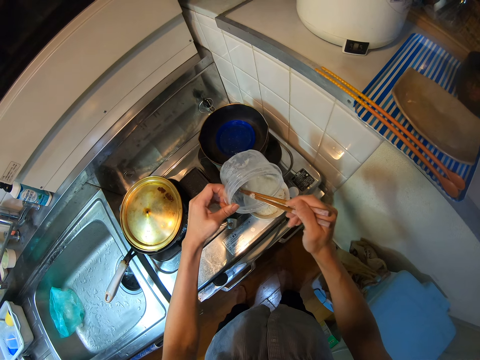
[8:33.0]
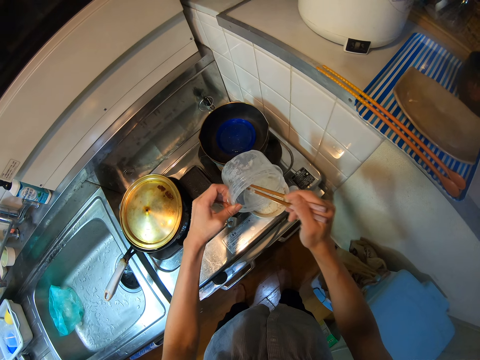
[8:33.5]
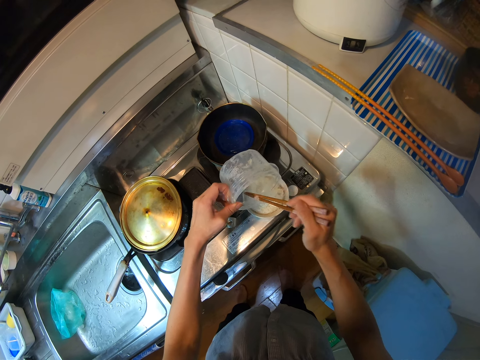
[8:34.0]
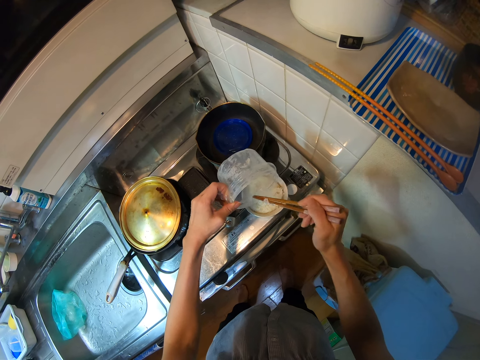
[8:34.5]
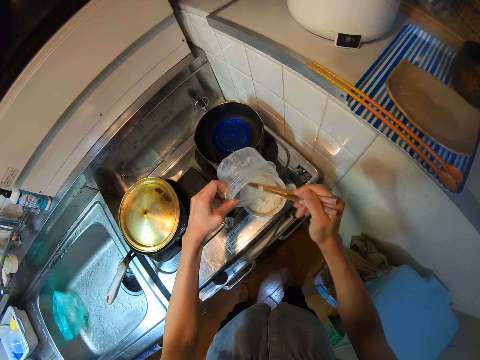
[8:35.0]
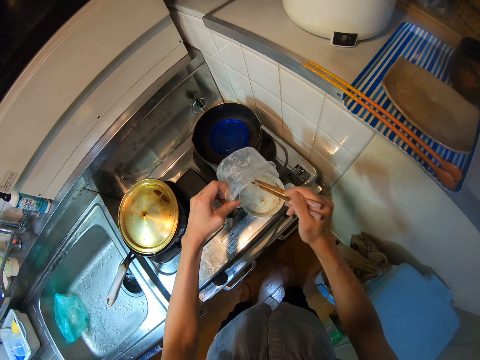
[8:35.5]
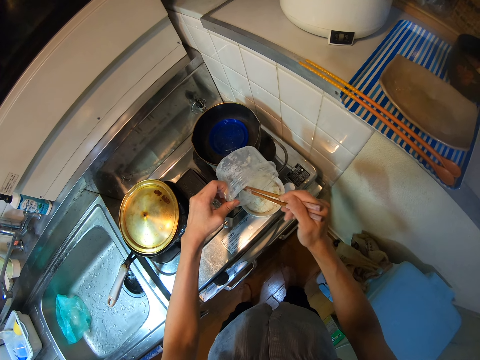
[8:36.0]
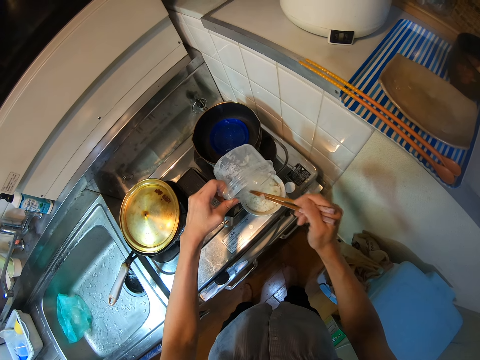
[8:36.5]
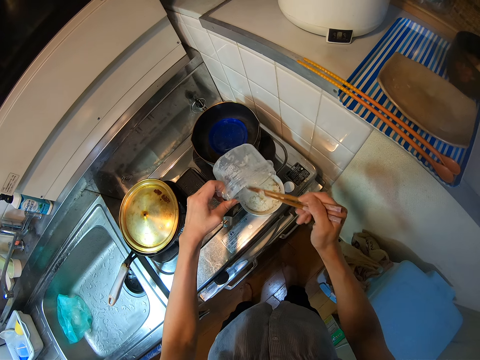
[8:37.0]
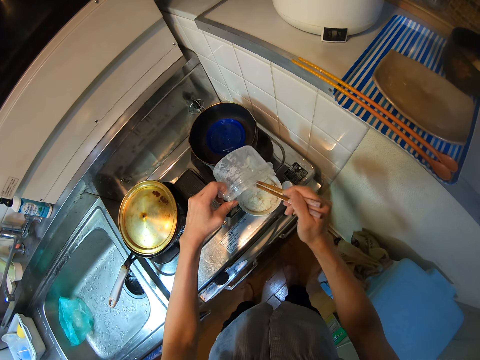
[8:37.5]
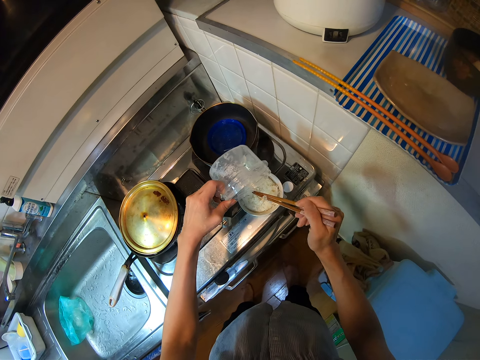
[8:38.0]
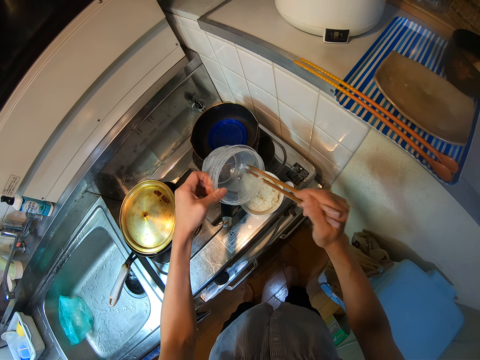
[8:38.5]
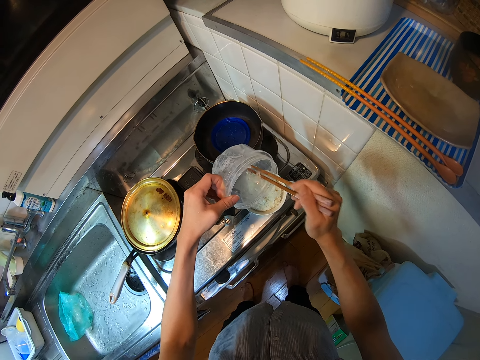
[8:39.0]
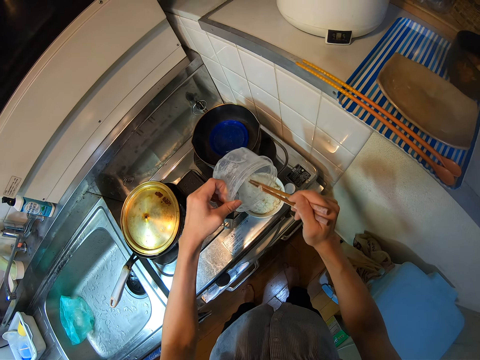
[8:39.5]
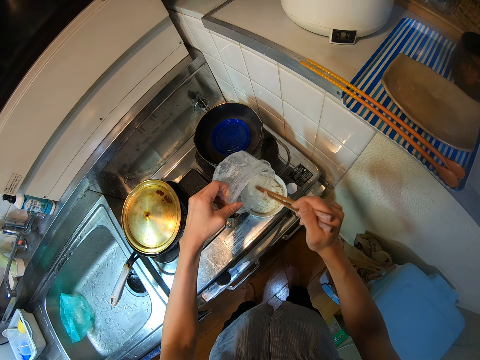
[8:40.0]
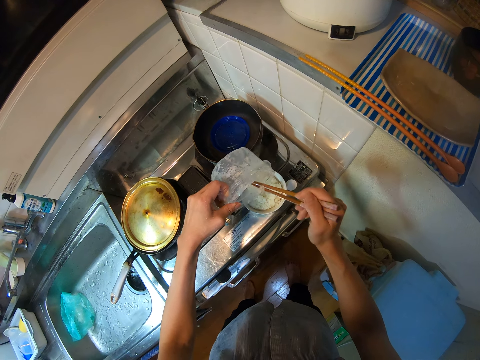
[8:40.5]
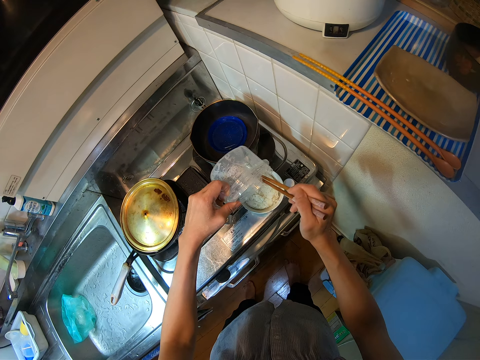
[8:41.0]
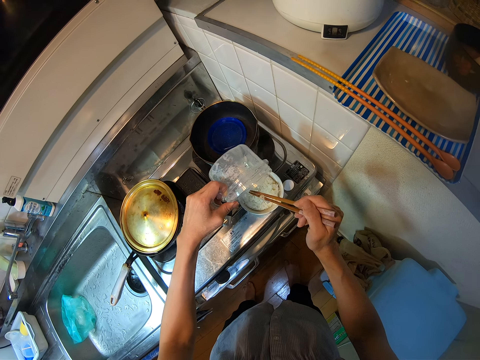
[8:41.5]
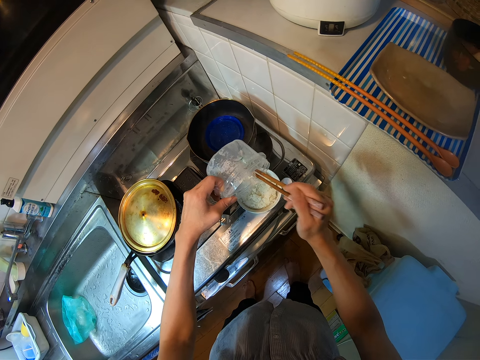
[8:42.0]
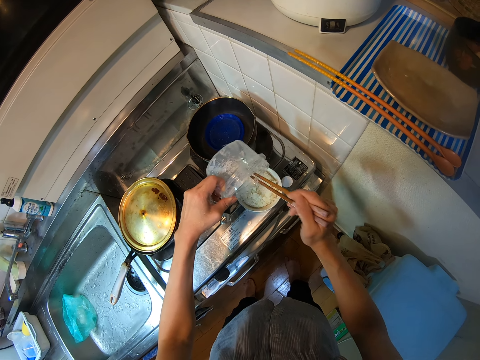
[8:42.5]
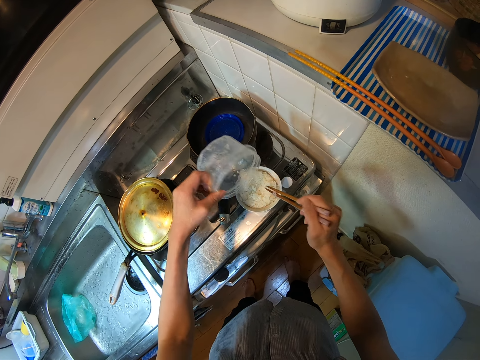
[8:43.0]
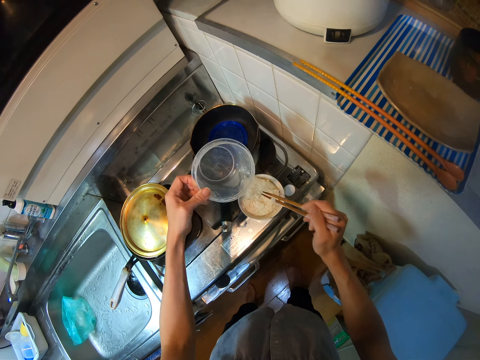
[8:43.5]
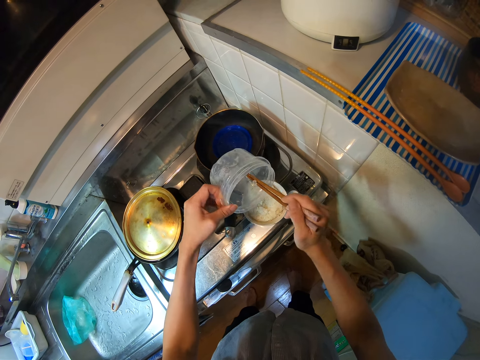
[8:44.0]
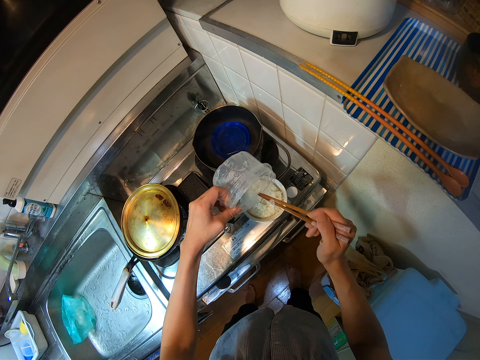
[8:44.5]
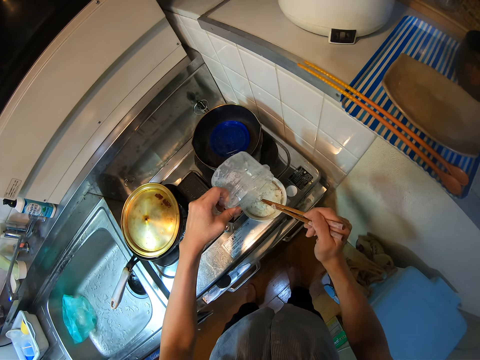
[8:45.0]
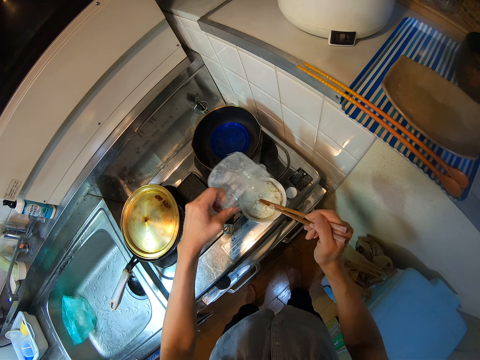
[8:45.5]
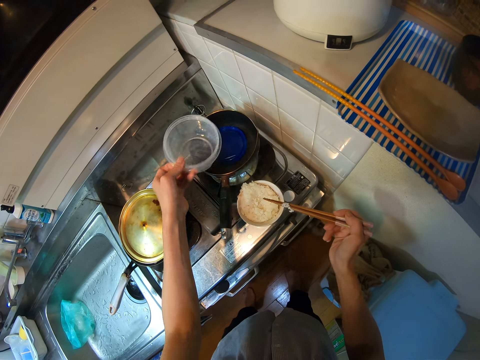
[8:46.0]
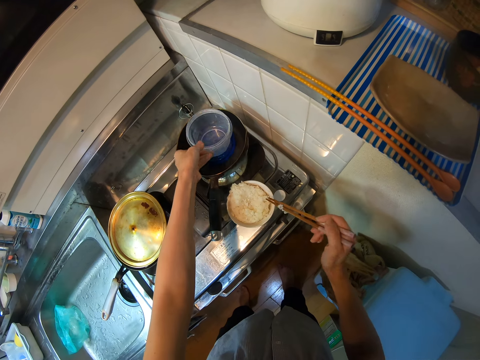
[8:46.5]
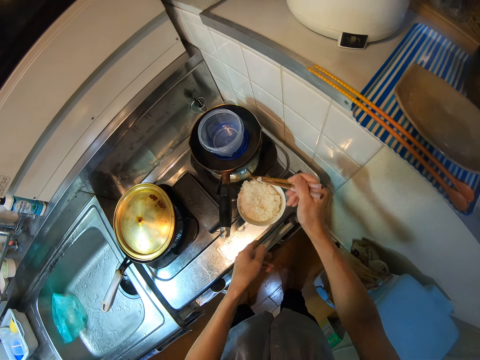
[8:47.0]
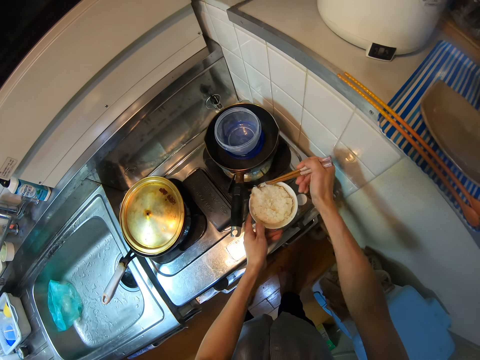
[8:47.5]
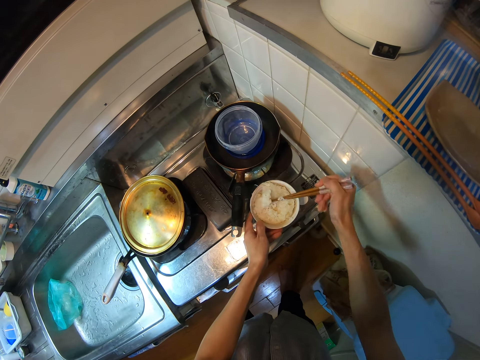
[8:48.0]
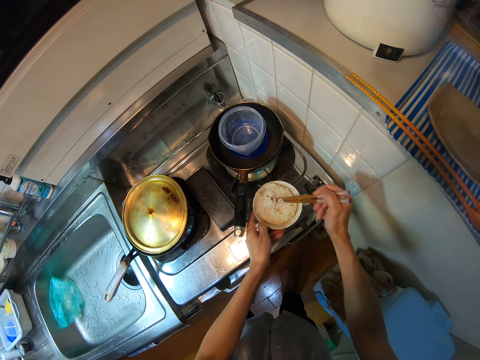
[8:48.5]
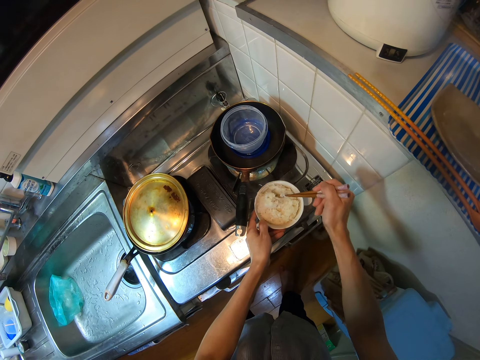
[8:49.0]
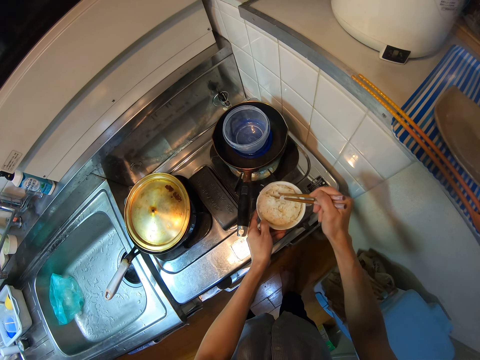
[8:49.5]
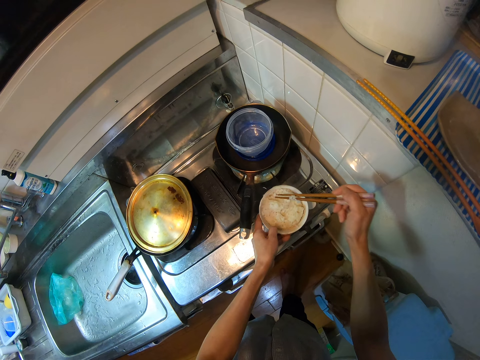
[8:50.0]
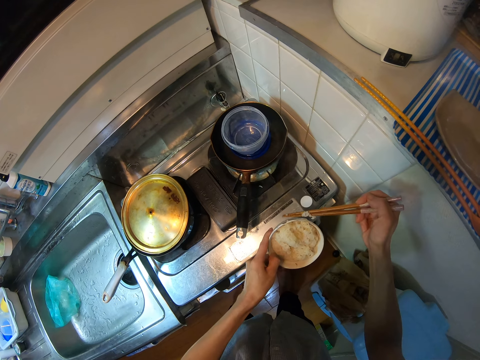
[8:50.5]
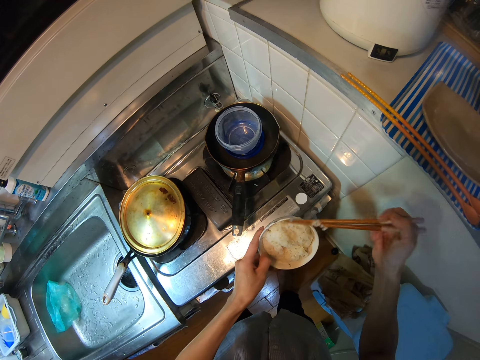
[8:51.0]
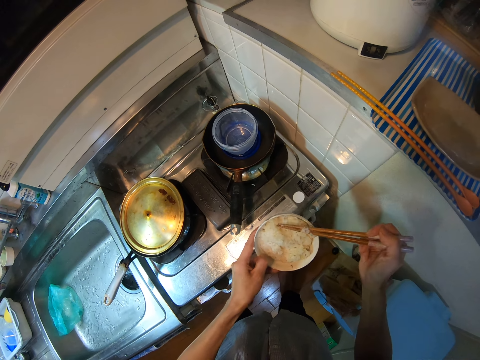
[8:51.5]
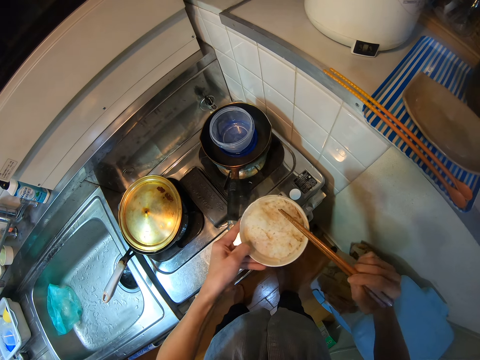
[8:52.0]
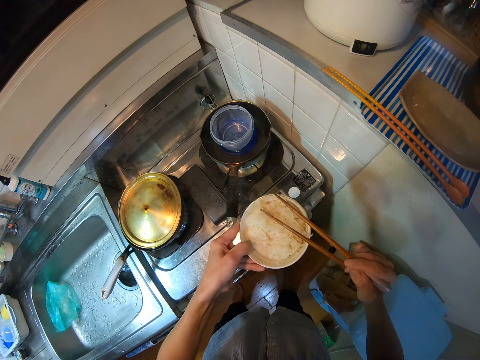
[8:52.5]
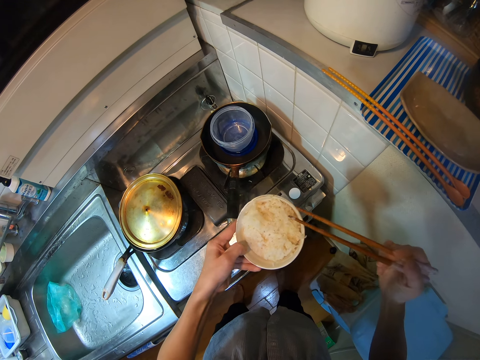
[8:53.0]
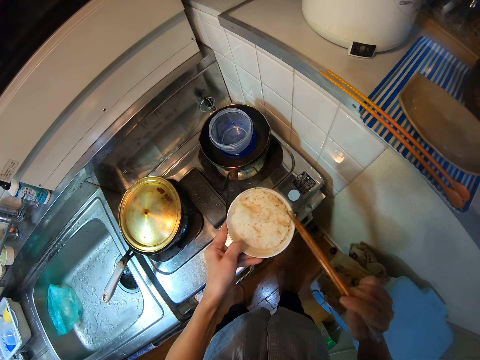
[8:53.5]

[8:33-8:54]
The camera wearer shakes the chopsticks. She scoops rice with the chopsticks and puts rice in the bowl with the chopsticks. She drops the container into the pot. She sorts the rice with the chopsticks. She holds down the white bowl with her left hand. She presses the rice with the chopsticks. She lifts the white bowl from the range cooker. She continues to sort the rice into the bowl. She aligns the rice.

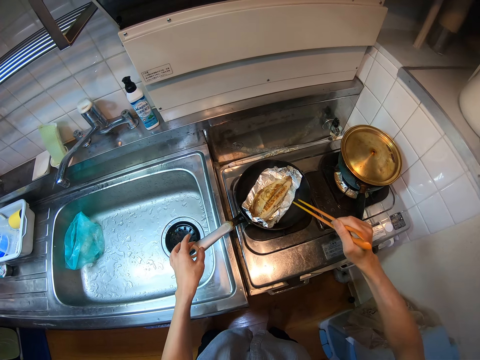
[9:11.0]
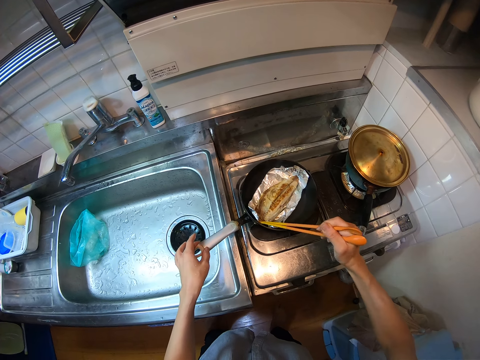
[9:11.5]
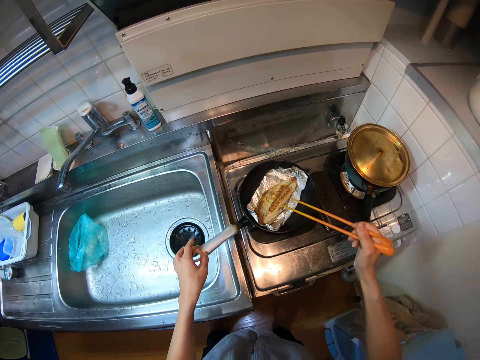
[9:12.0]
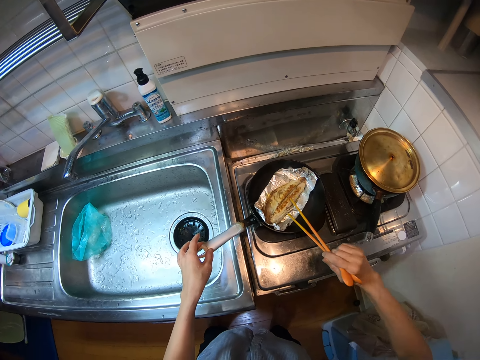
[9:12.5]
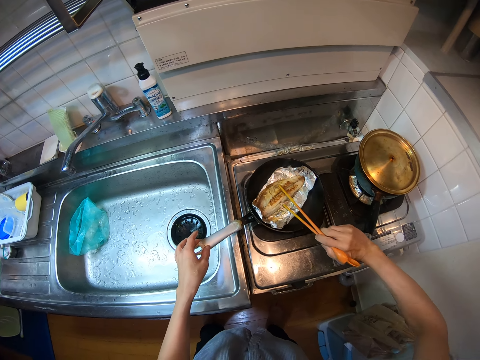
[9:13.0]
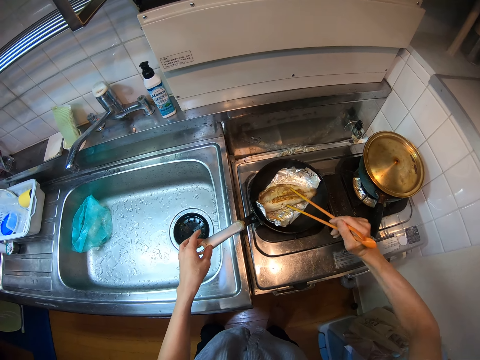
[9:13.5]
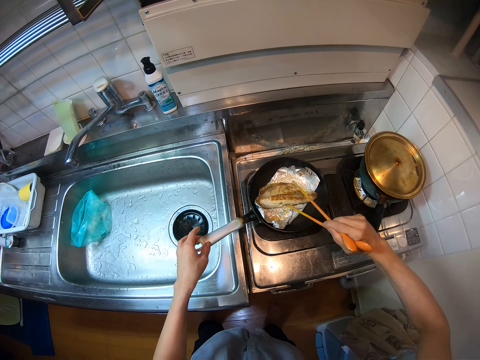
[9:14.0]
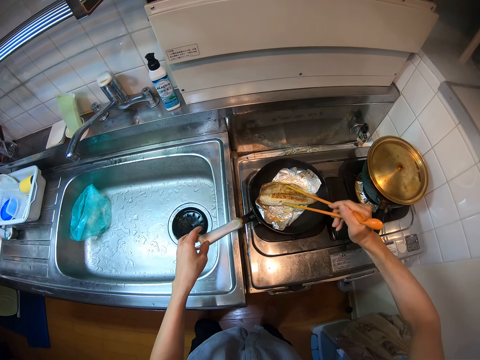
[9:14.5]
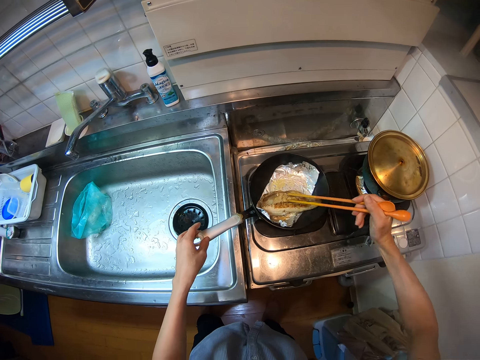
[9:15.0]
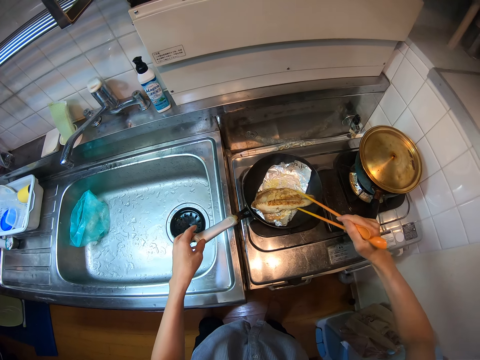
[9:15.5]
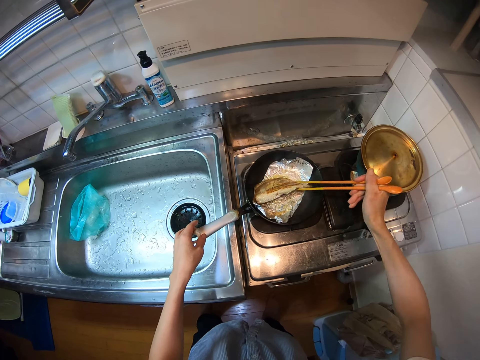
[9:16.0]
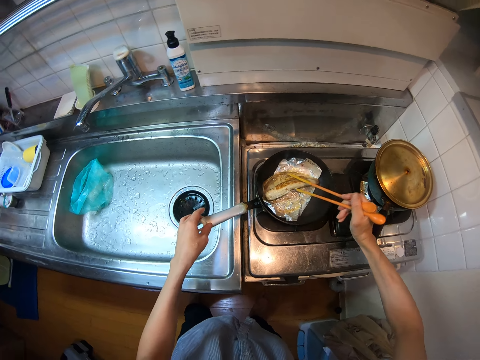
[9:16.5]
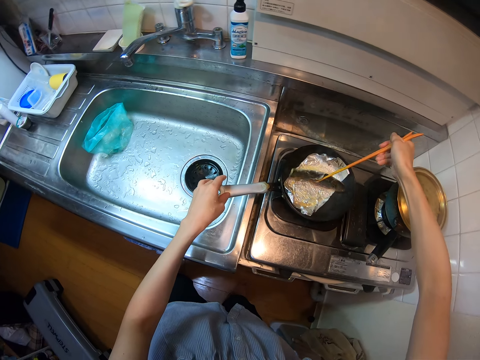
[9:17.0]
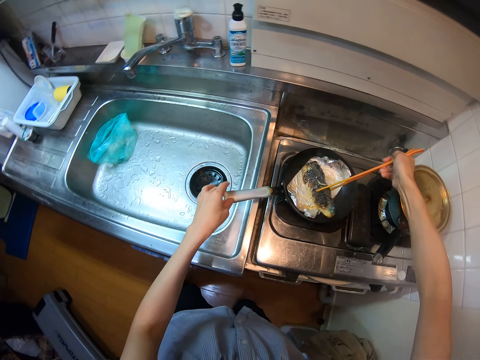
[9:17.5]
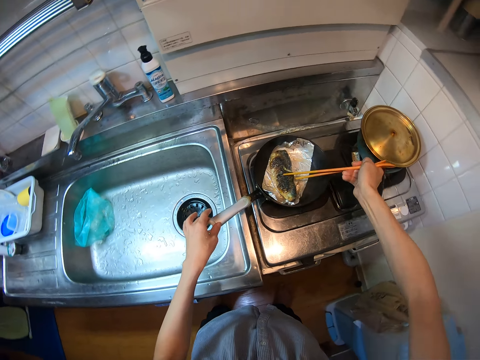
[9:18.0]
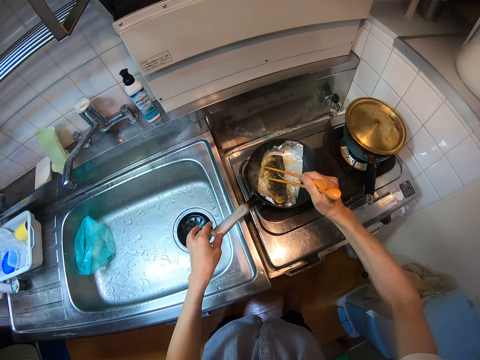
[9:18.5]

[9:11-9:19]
The camera wearer adjusts the foil beneath the fish with the chopsticks. They turn over the fish with the chopsticks. They turn the fish with the chopsticks.
